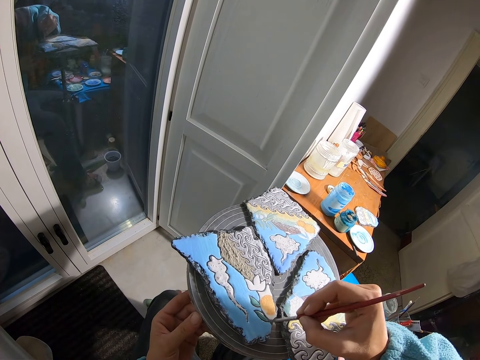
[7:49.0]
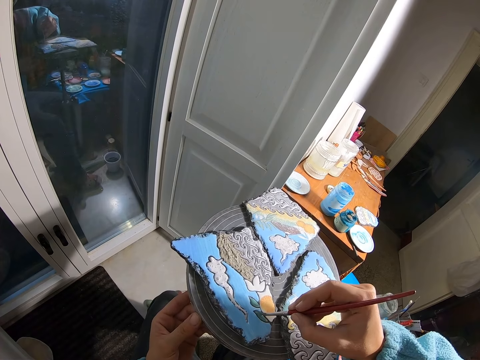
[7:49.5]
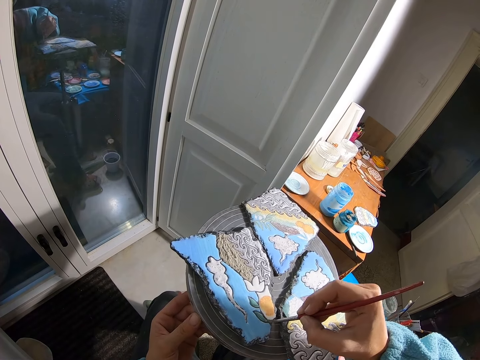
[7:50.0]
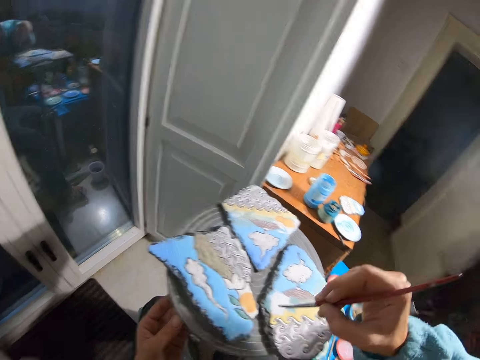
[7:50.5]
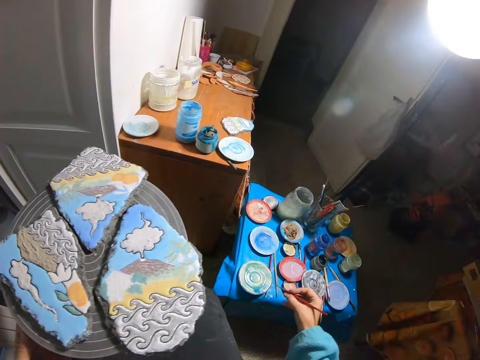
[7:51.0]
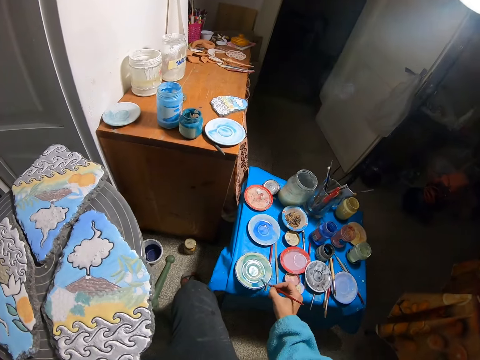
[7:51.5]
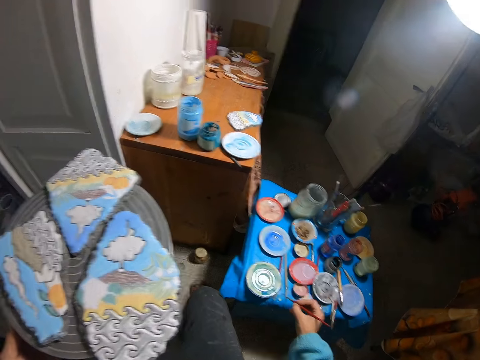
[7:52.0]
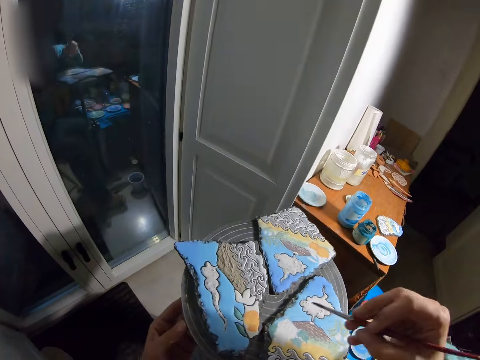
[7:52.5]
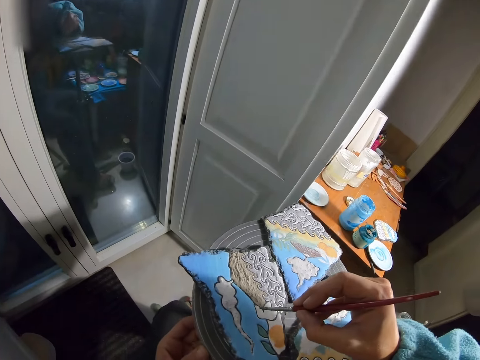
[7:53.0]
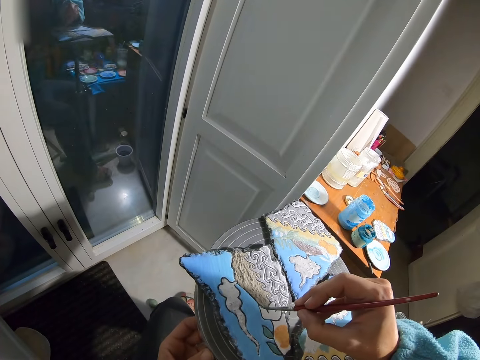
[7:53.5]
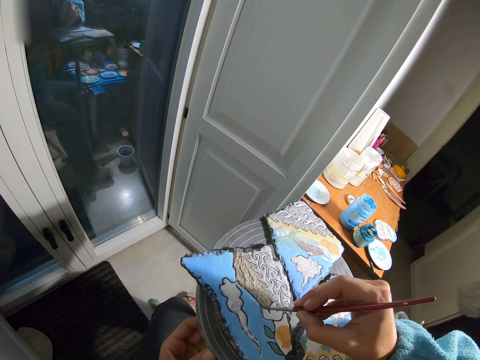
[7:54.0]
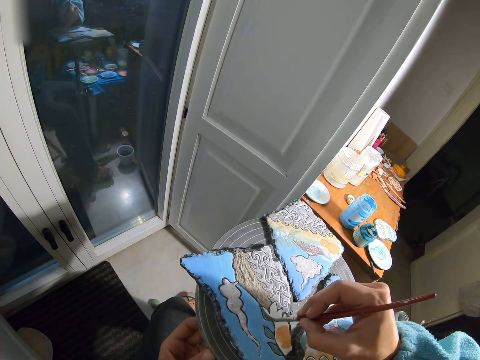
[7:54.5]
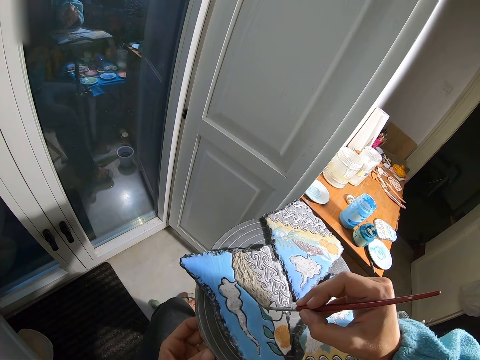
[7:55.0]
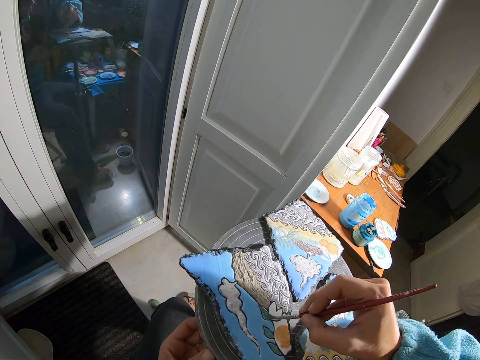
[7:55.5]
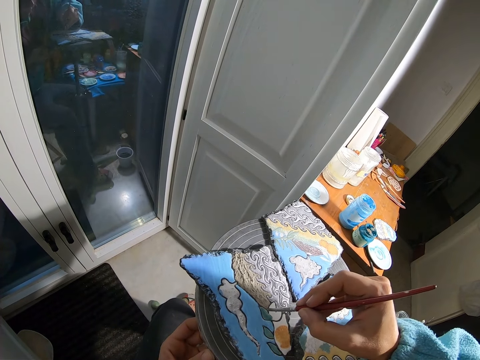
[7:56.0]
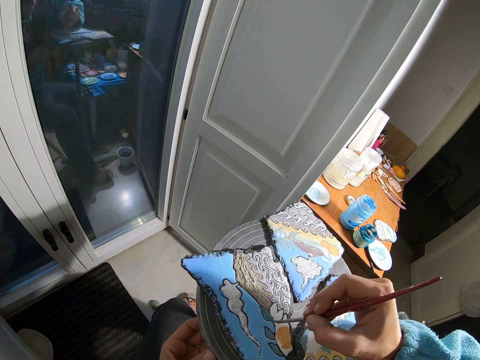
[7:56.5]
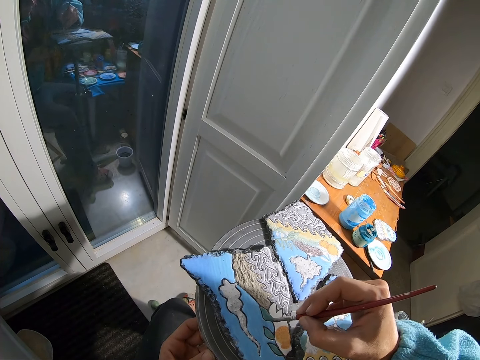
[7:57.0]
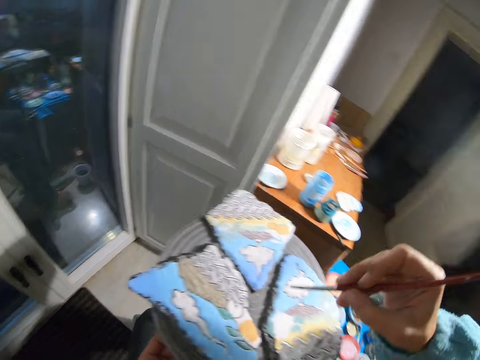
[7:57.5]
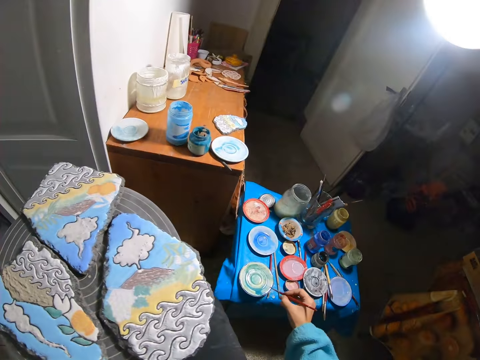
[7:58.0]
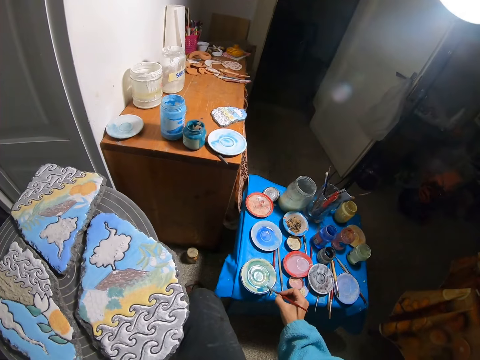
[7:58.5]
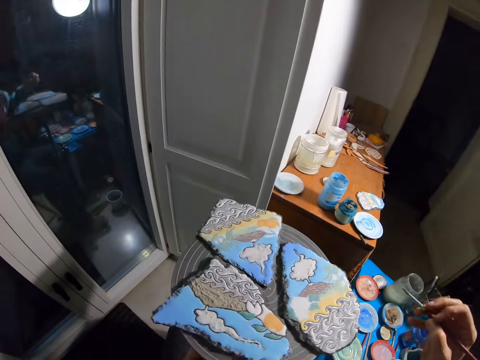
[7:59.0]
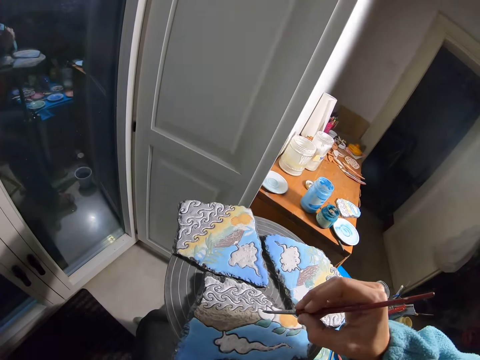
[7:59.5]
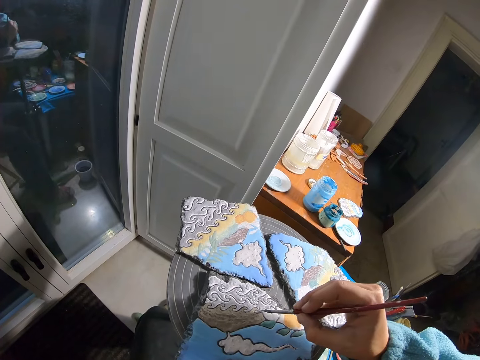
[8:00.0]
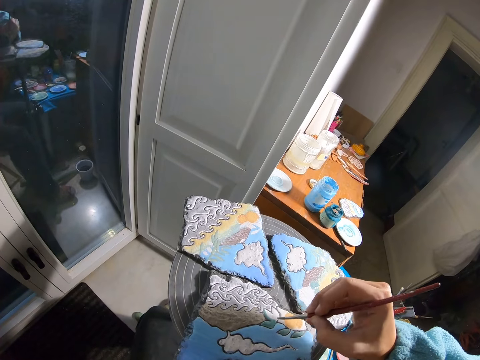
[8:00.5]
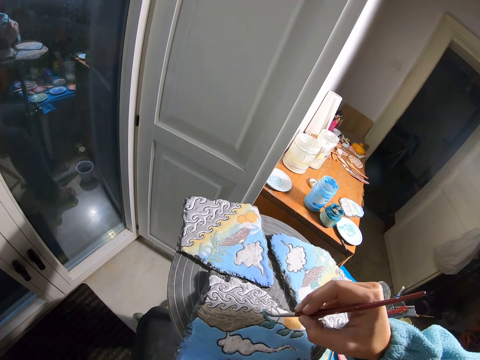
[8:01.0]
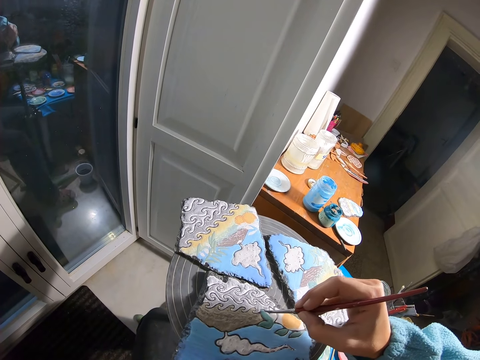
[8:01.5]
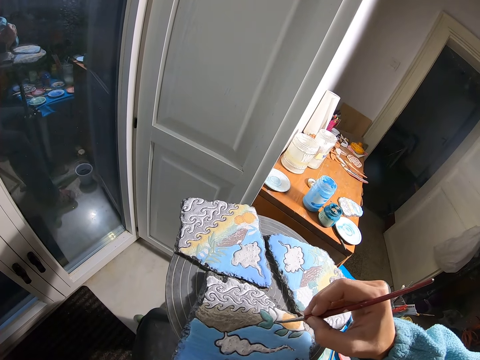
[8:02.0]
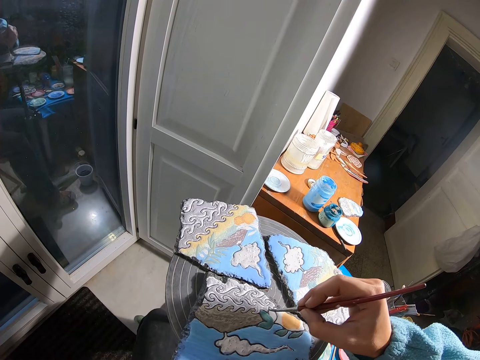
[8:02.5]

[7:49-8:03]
The camera wearer takes paint from the plate on the blue table with the brush in her right hand. She paints the rock on the spin table with the brush in her right hand. She takes paint from the plate on the blue table with the brush in her right hand. She spins the spin table with her left hand. She paints the rock on the spin table with the brush in her right hand.

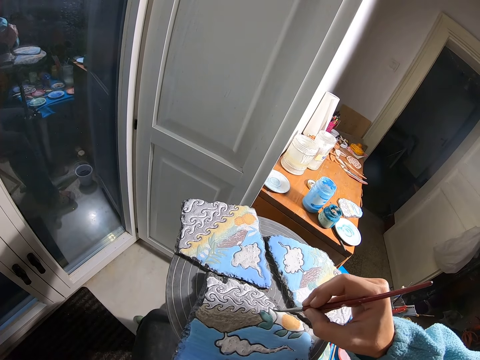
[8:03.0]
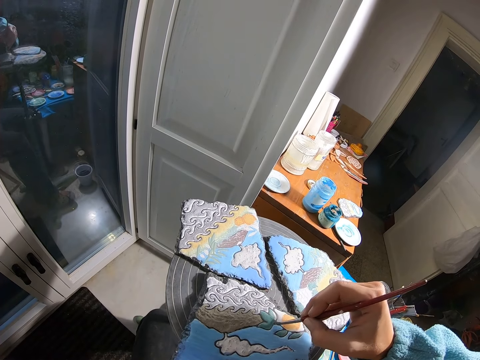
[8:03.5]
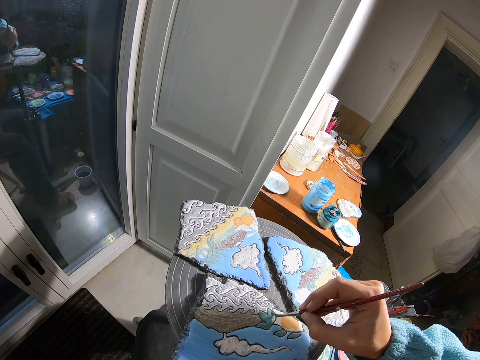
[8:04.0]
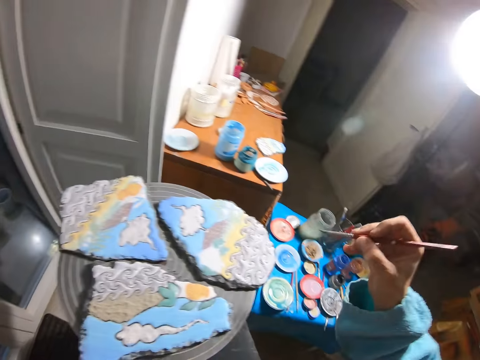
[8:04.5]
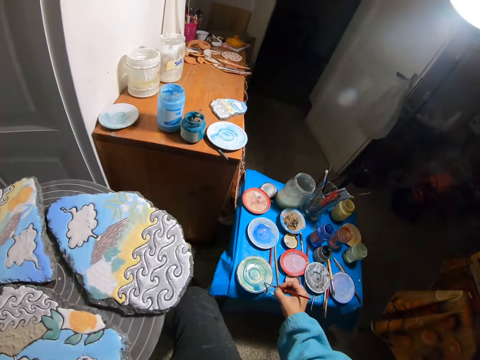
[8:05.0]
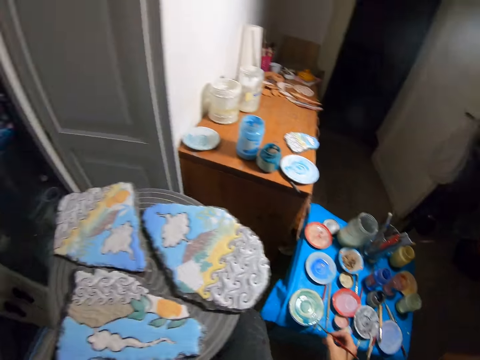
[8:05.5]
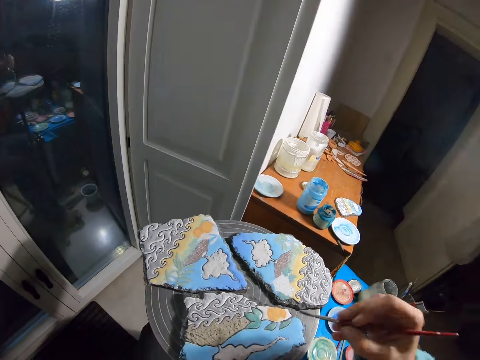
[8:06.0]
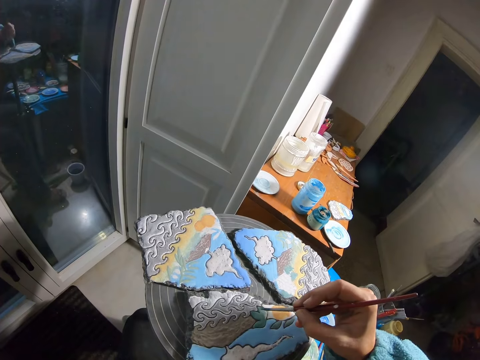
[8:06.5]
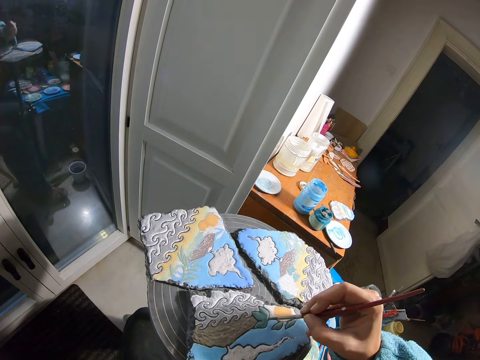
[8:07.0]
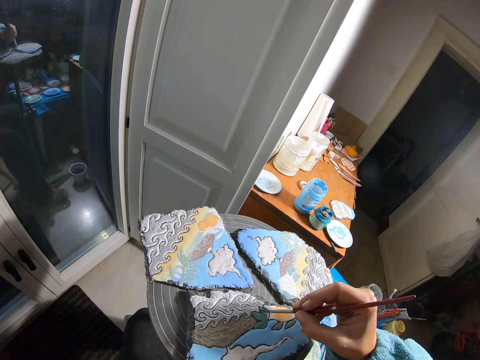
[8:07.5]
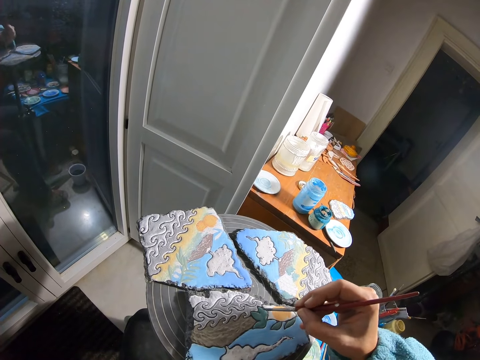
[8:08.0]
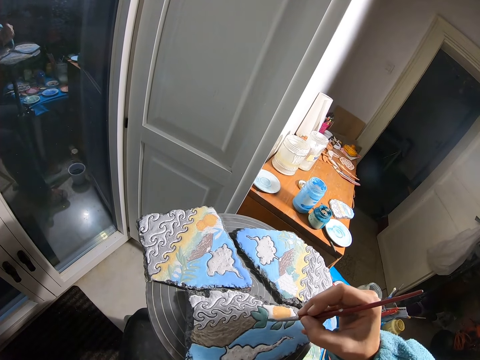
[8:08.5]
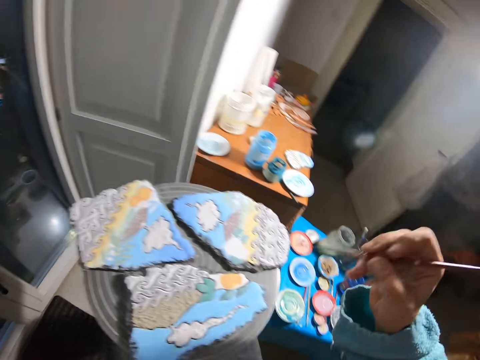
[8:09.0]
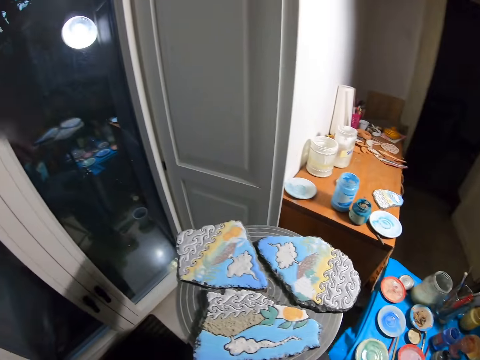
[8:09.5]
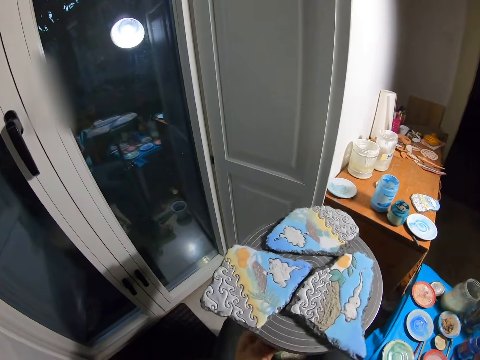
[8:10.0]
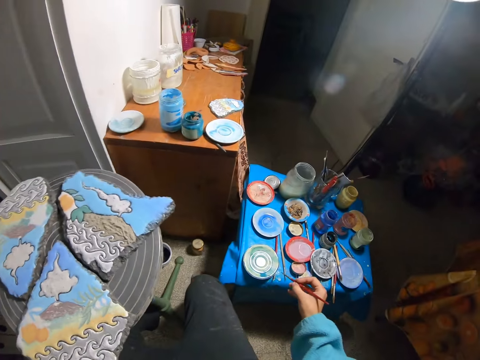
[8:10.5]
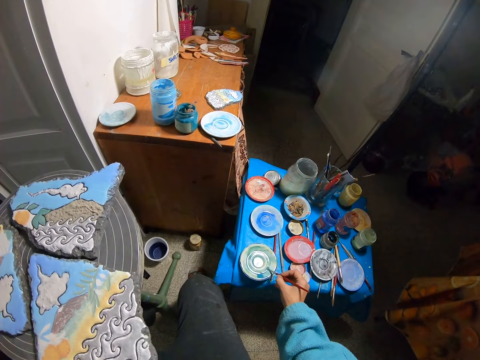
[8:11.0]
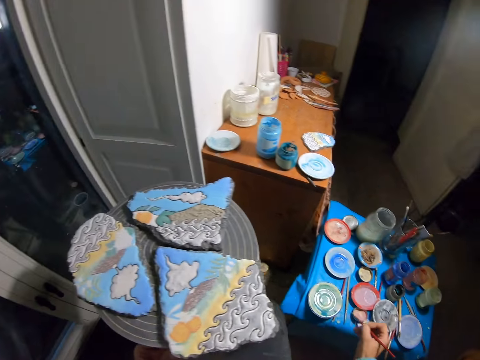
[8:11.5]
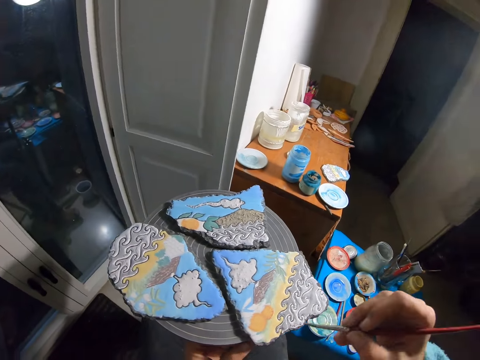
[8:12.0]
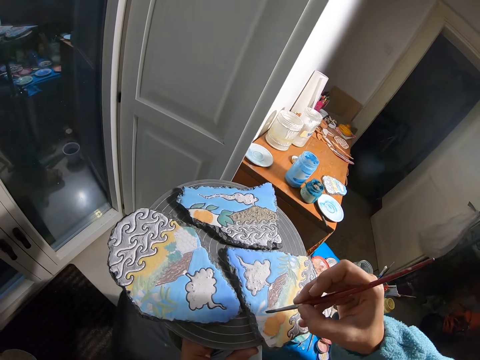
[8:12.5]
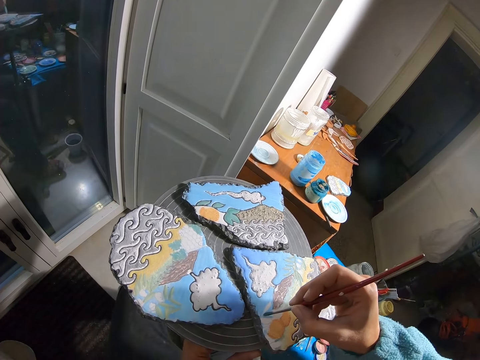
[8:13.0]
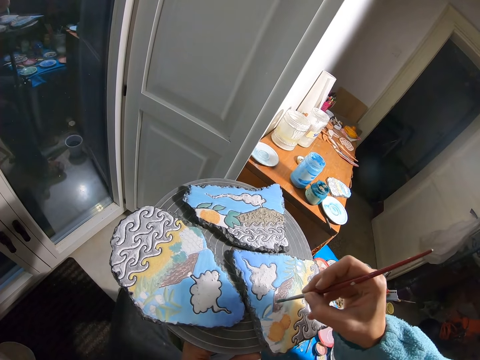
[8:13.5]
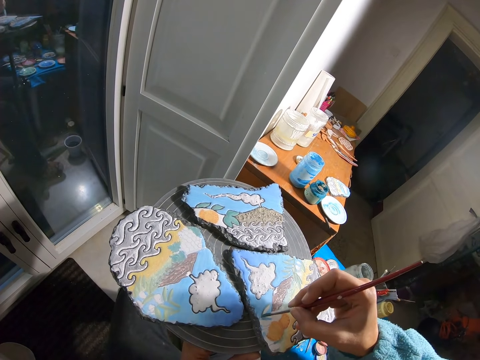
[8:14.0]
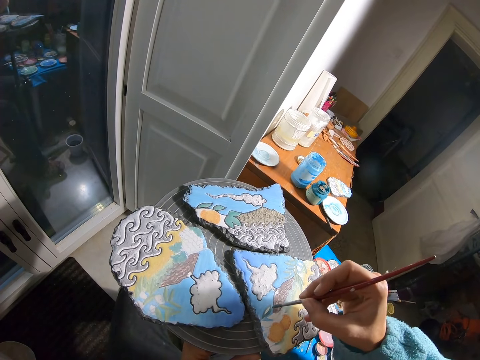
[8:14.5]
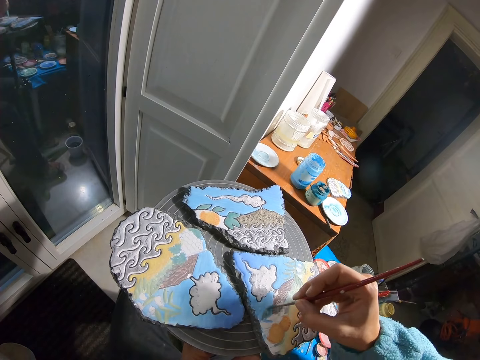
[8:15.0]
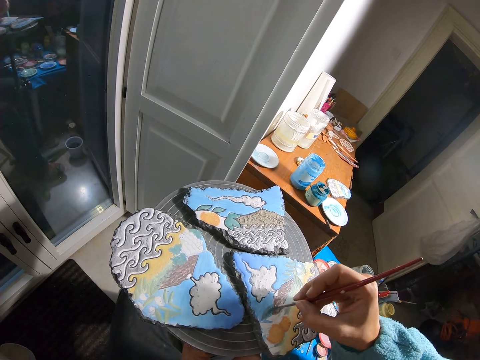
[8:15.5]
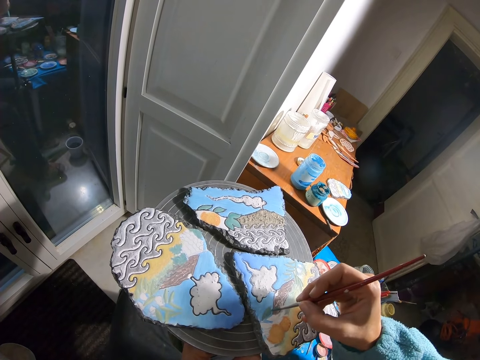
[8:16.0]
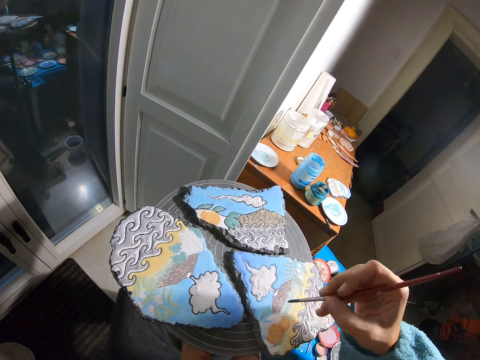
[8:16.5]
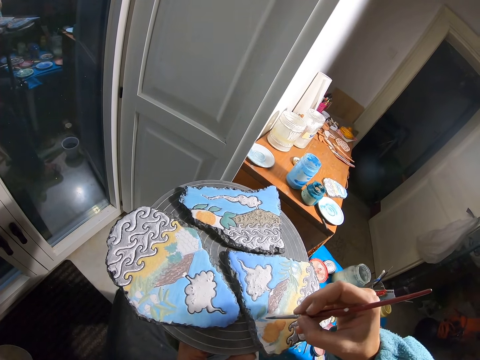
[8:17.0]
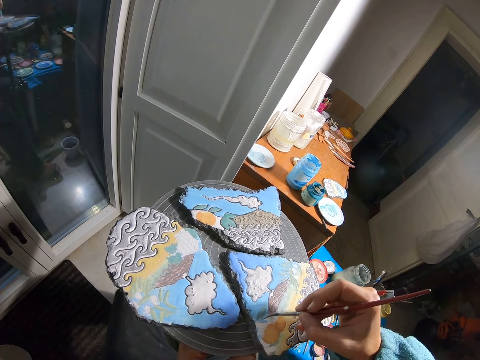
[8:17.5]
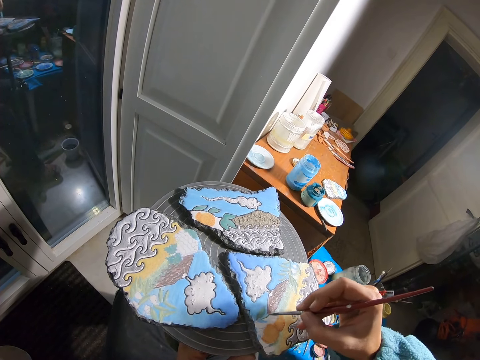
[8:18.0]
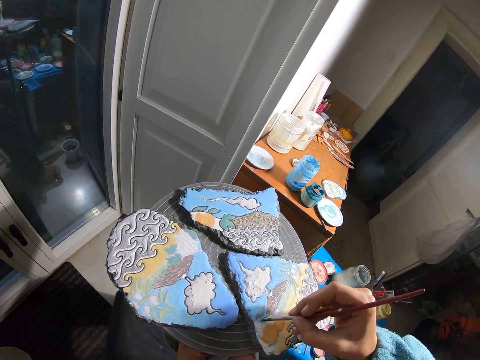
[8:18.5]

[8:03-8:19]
The camera wearer takes paint from the plate on the blue table with the brush in her right hand. She paints the rock on the spin table with the brush in her right hand. She rotates the turn table. She takes paint from the plate on the blue table with the brush in her right hand. She paints the rock on the spin table with the brush in her right hand.
